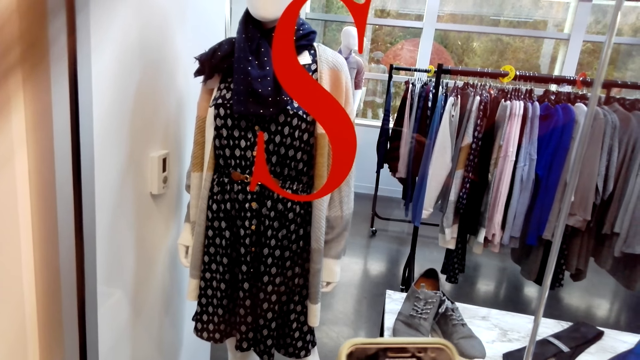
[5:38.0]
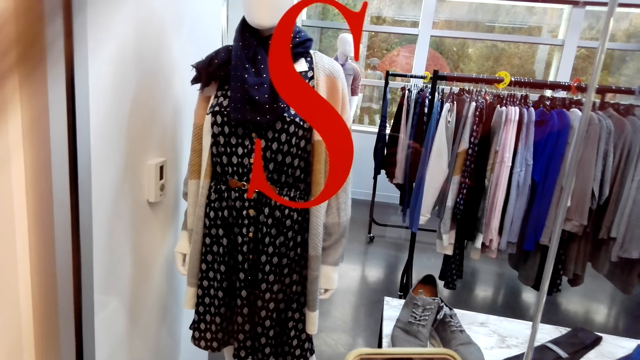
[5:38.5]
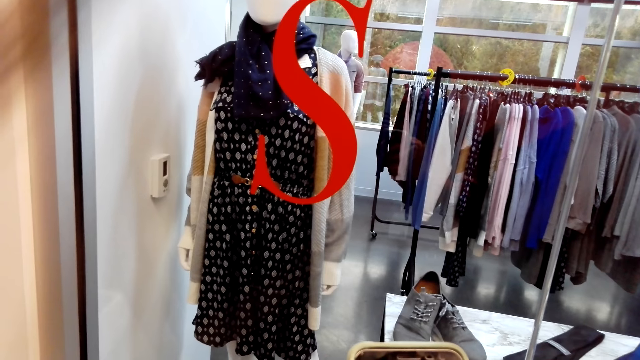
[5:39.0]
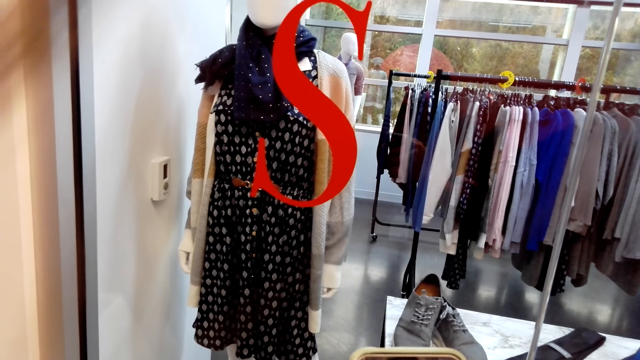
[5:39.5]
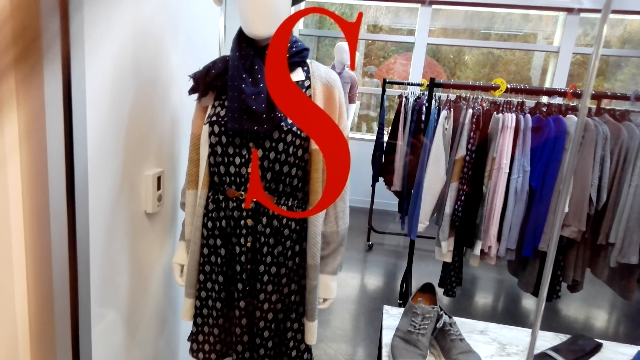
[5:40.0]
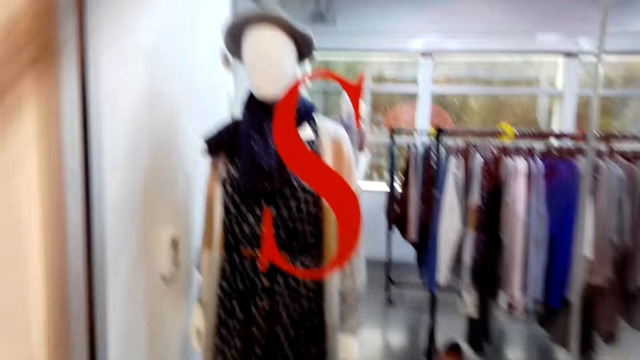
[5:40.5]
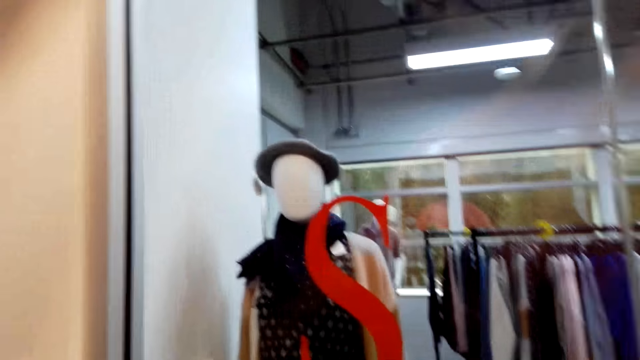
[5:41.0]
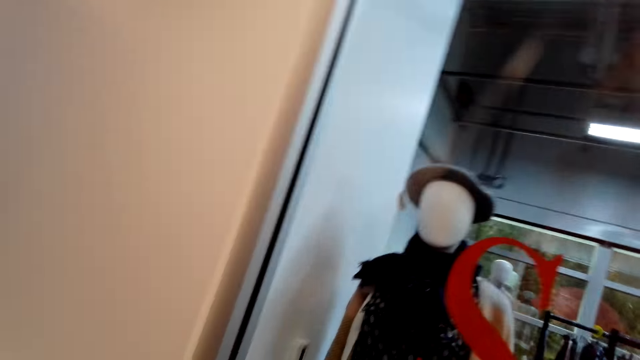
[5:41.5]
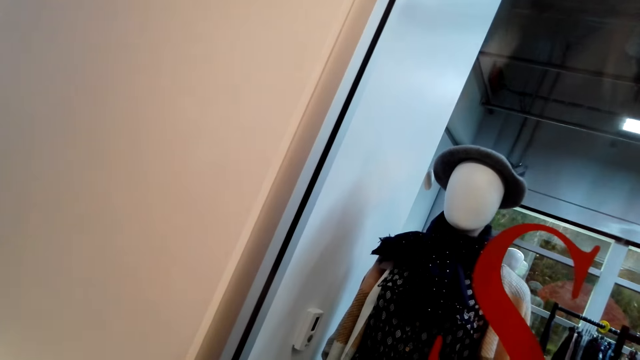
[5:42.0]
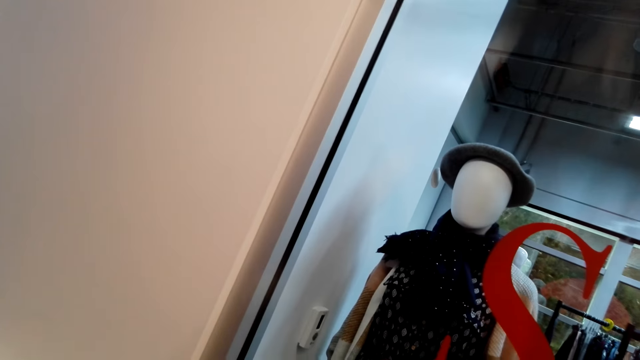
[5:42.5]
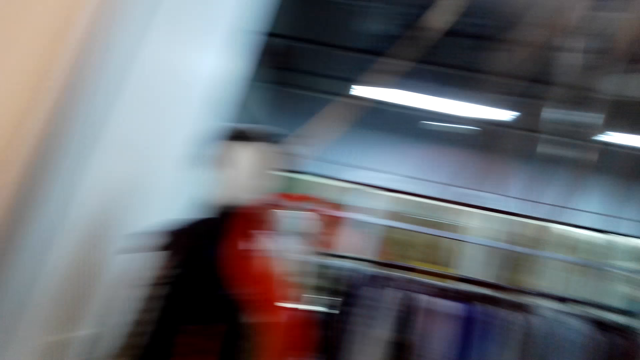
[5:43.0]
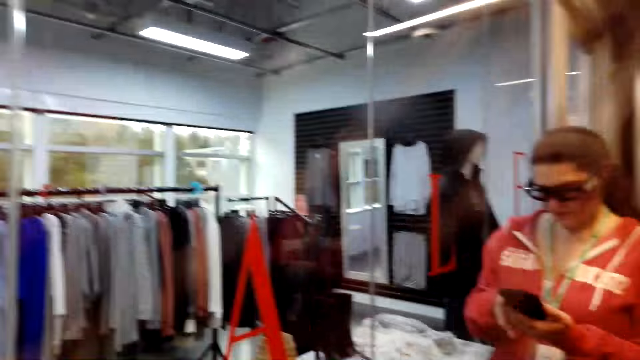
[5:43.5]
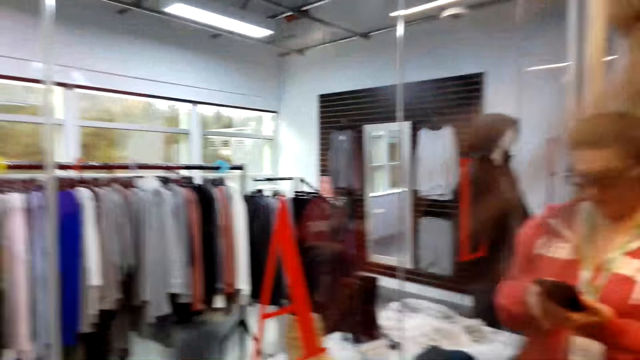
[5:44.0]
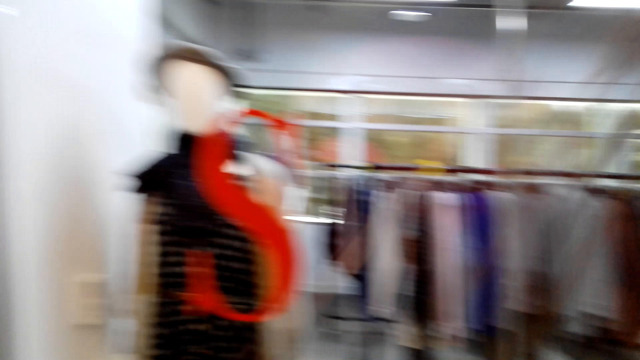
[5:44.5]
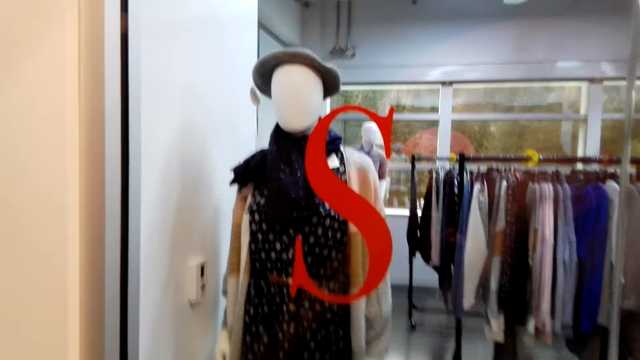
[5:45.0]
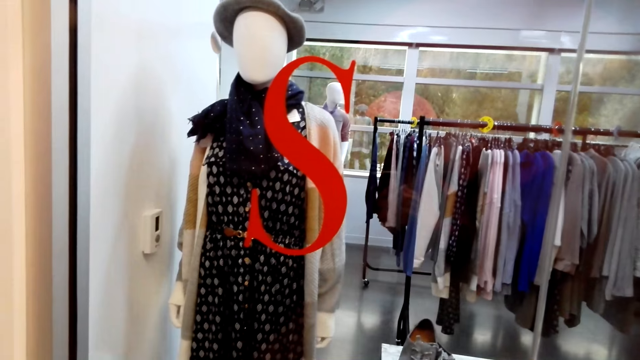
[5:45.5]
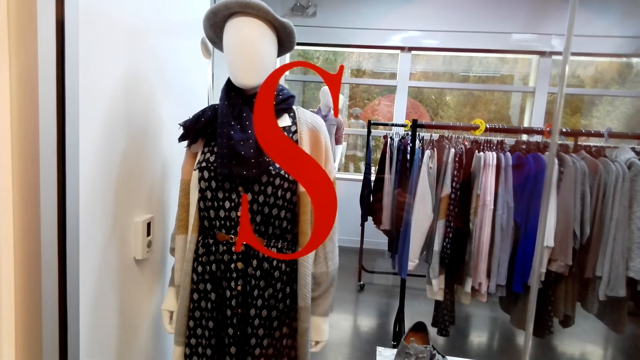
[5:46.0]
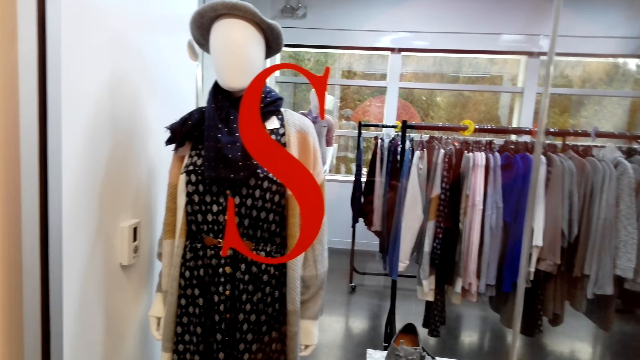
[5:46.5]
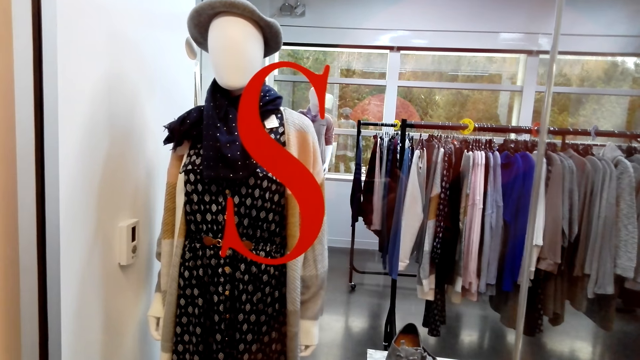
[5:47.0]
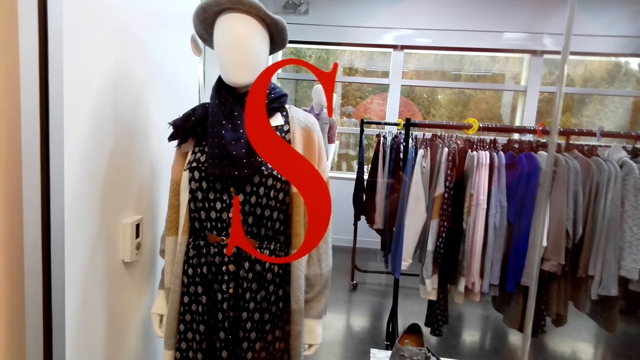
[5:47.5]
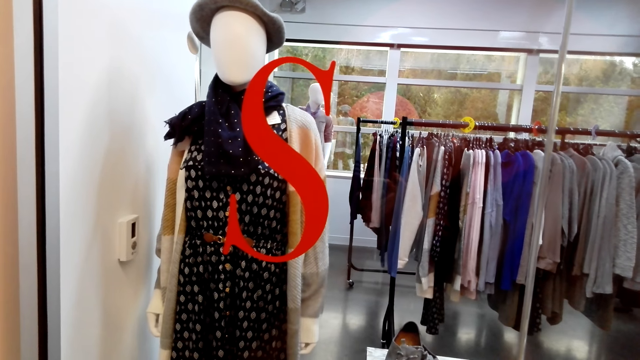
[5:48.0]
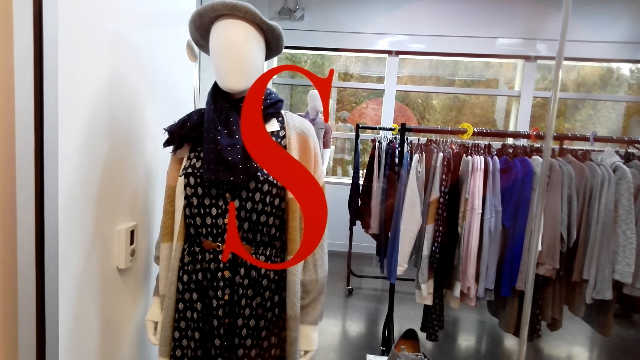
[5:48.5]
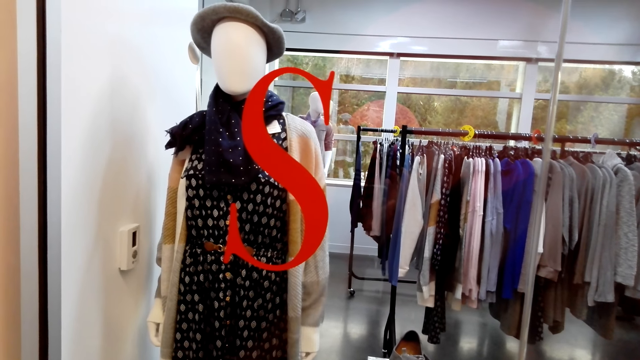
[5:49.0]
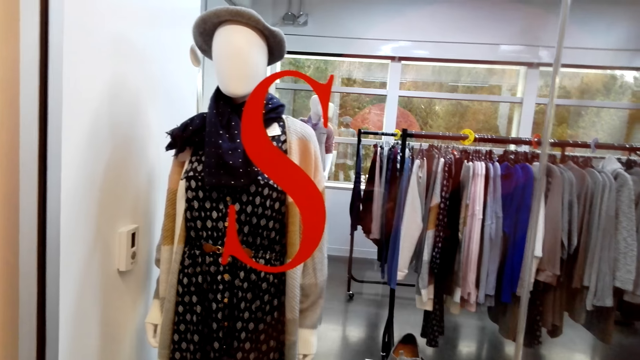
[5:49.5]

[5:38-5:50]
A woman moves in the room. Another woman scrolls the phone.

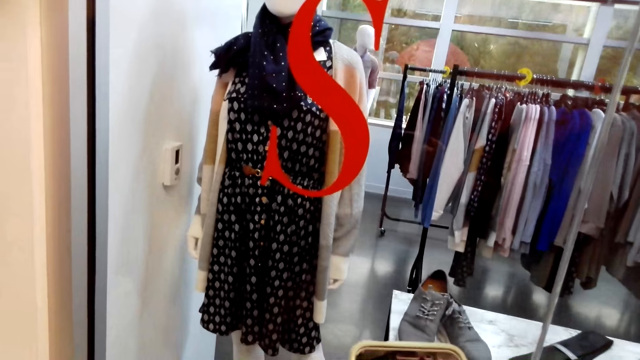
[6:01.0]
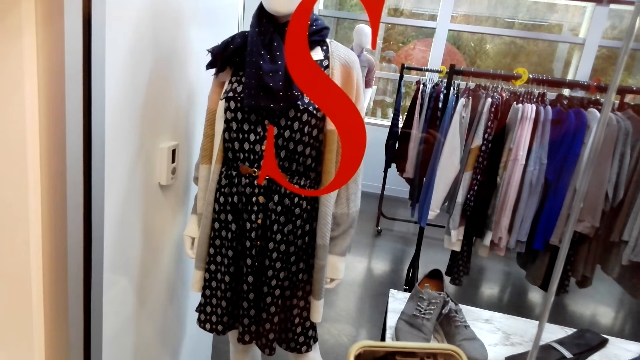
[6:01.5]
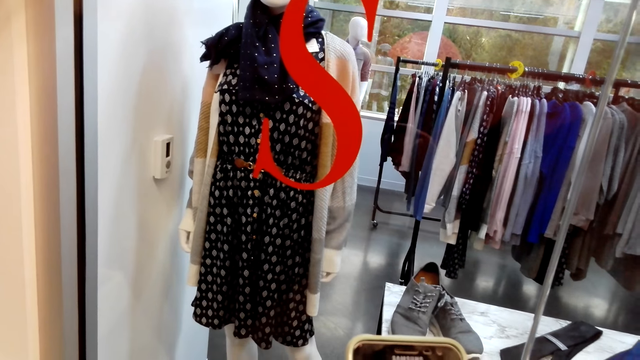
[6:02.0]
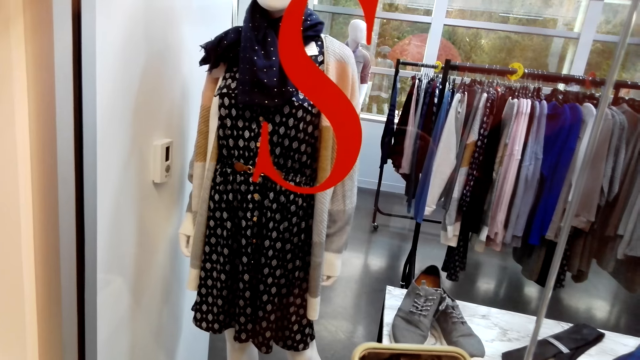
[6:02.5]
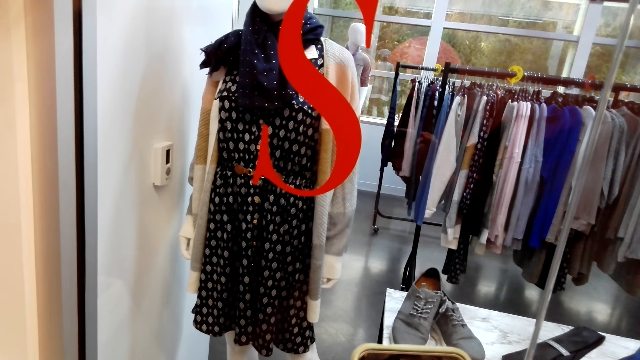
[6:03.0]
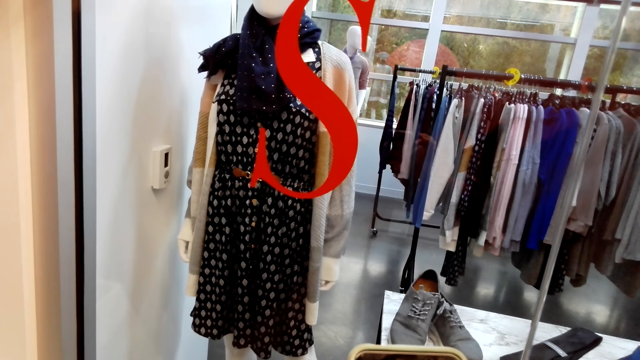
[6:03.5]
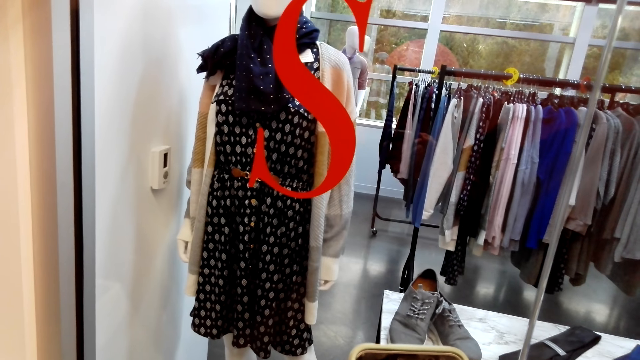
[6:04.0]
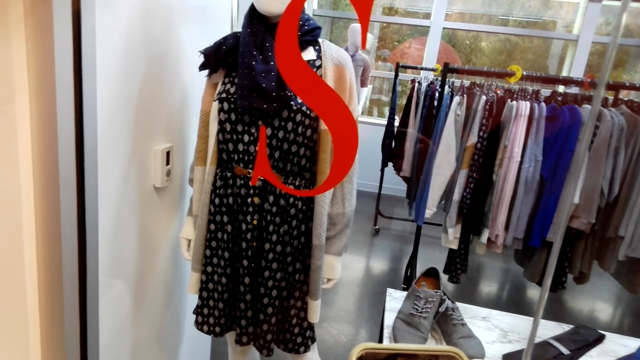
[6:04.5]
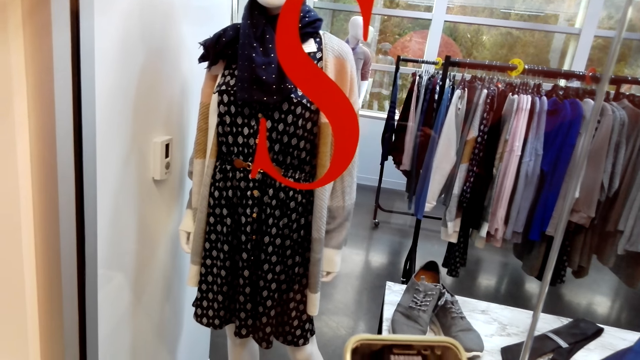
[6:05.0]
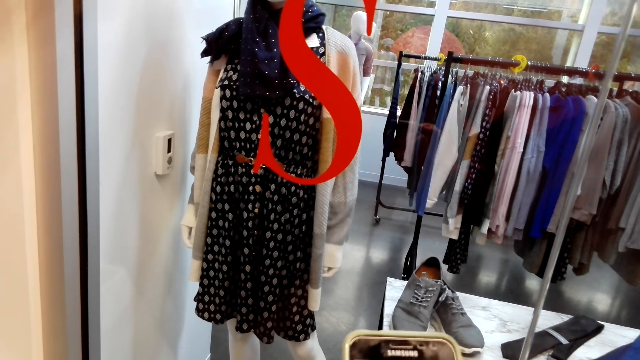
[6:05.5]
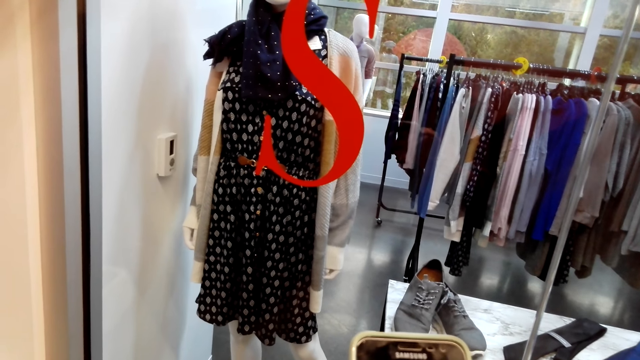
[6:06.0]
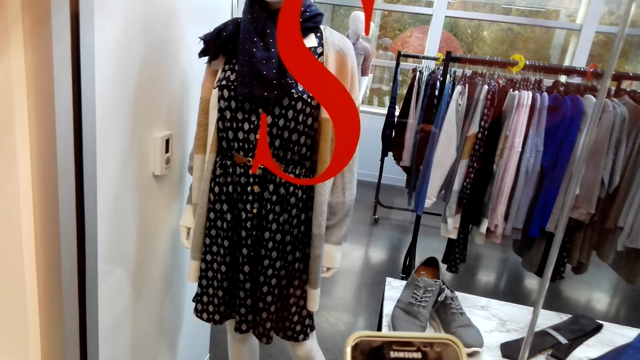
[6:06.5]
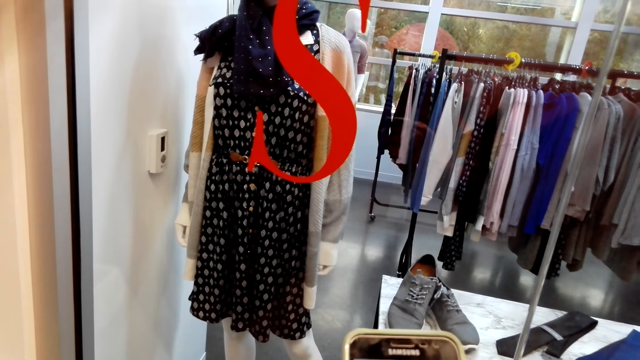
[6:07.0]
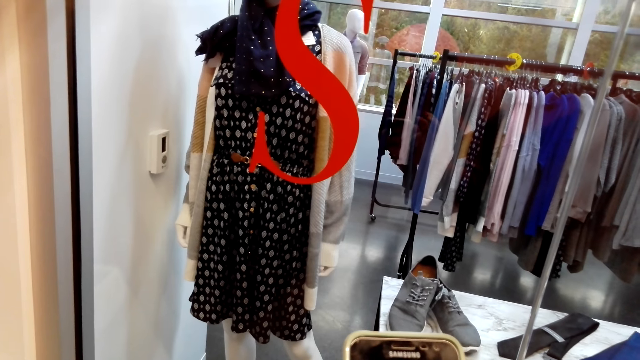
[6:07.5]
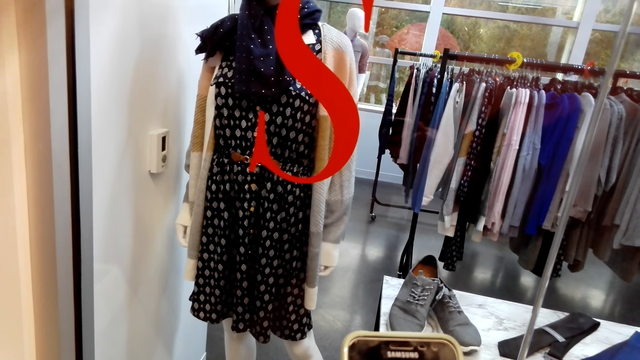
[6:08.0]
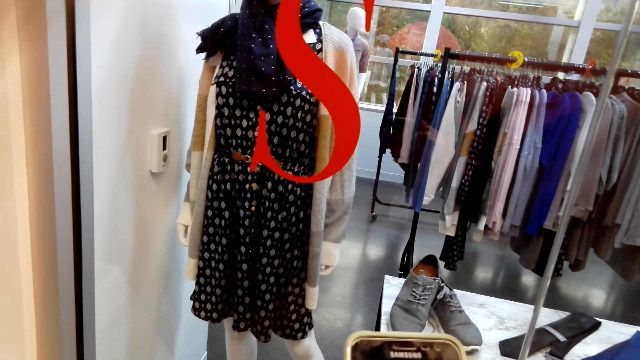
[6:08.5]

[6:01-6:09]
A woman scrolls the phone.
